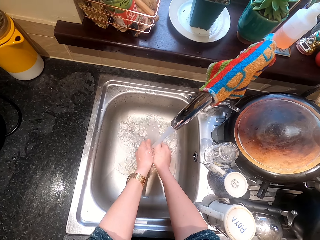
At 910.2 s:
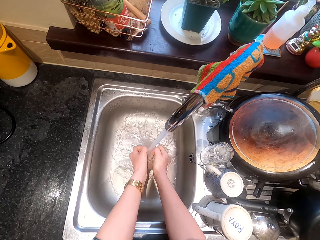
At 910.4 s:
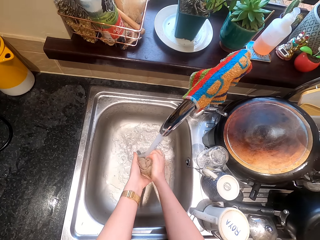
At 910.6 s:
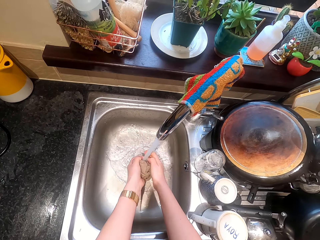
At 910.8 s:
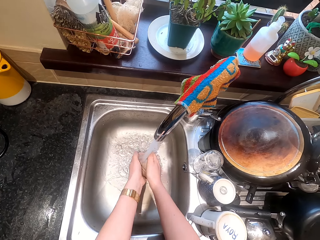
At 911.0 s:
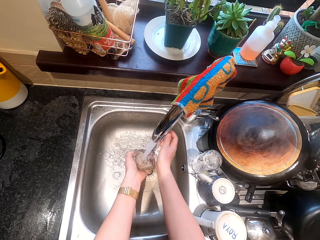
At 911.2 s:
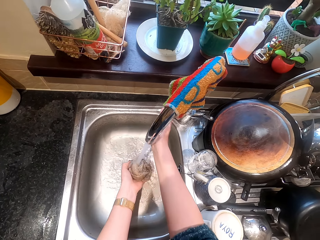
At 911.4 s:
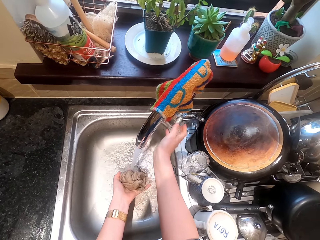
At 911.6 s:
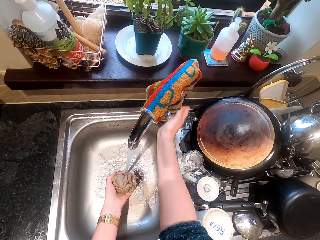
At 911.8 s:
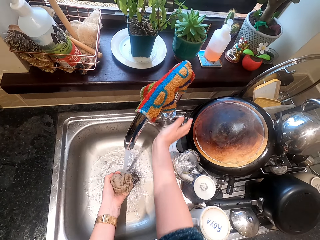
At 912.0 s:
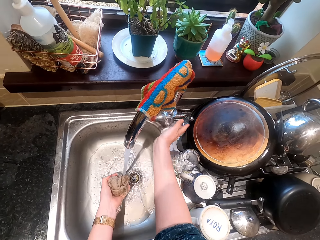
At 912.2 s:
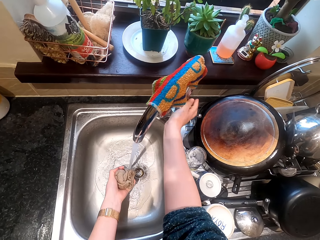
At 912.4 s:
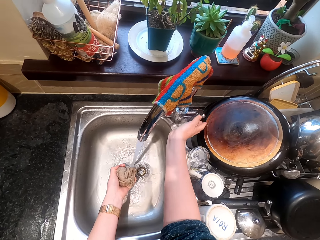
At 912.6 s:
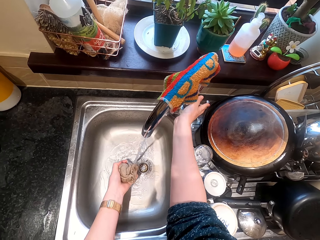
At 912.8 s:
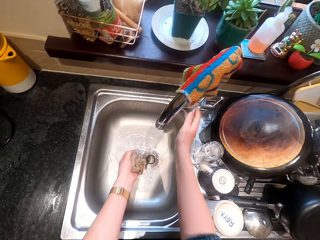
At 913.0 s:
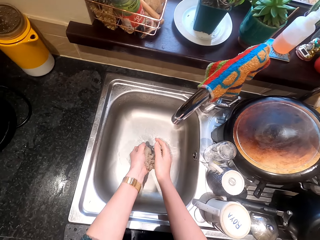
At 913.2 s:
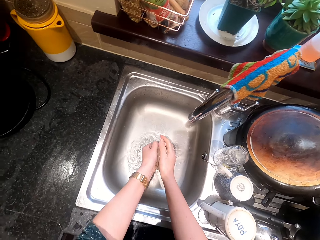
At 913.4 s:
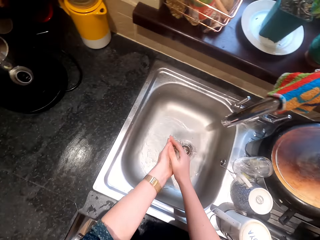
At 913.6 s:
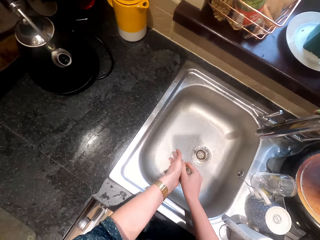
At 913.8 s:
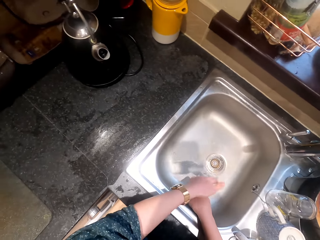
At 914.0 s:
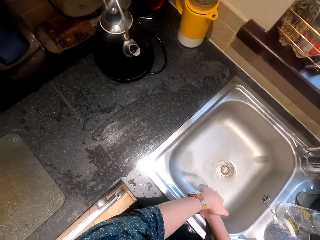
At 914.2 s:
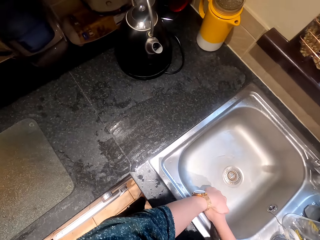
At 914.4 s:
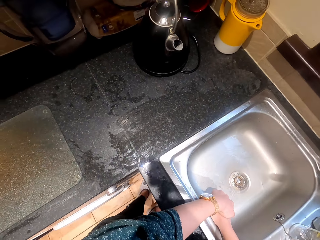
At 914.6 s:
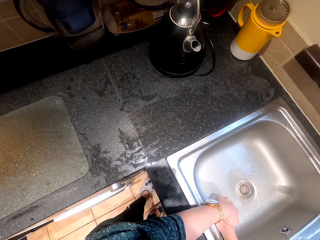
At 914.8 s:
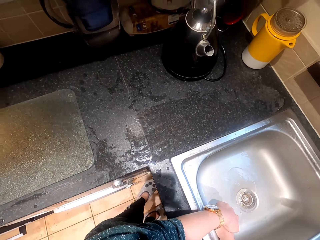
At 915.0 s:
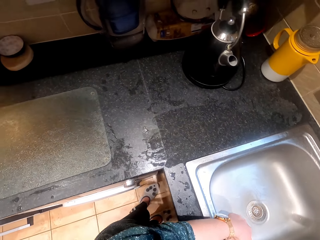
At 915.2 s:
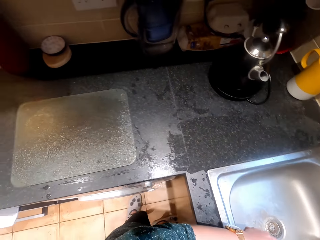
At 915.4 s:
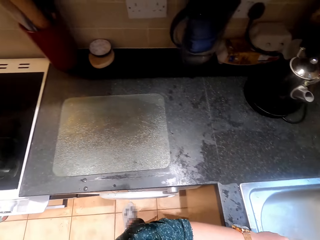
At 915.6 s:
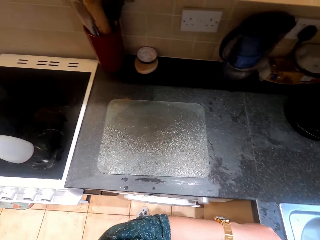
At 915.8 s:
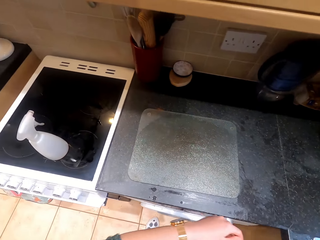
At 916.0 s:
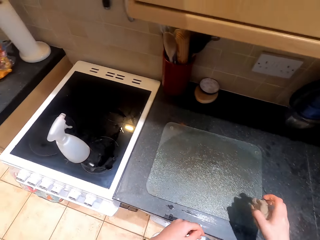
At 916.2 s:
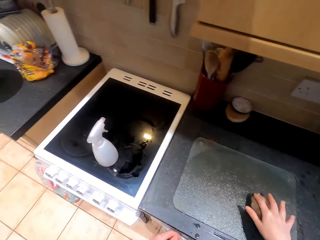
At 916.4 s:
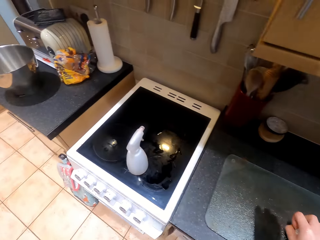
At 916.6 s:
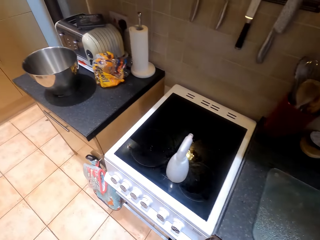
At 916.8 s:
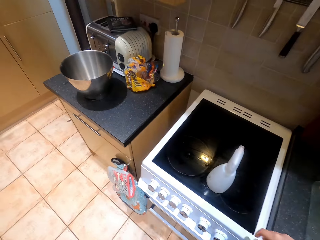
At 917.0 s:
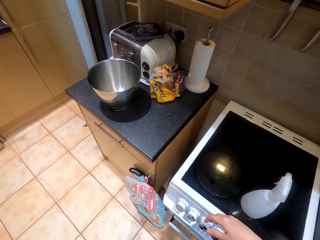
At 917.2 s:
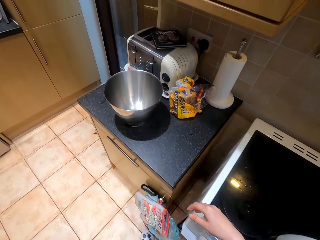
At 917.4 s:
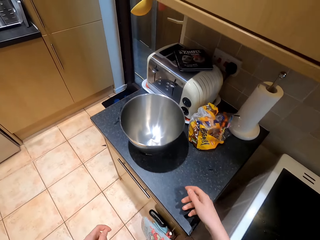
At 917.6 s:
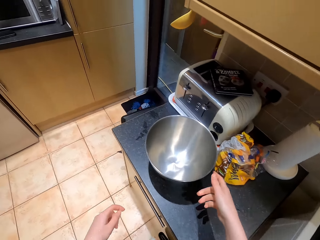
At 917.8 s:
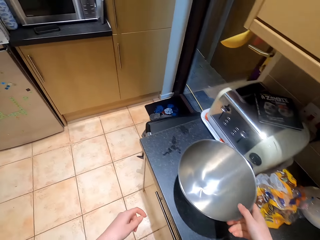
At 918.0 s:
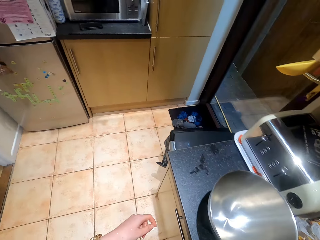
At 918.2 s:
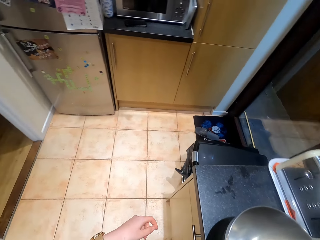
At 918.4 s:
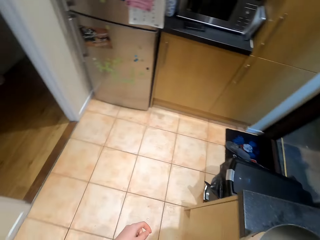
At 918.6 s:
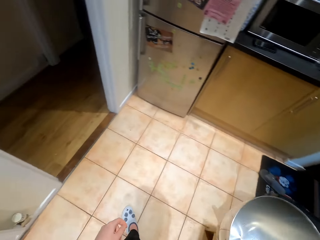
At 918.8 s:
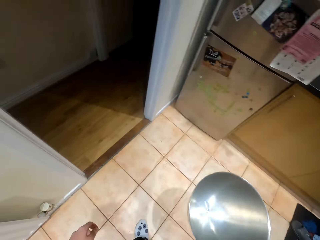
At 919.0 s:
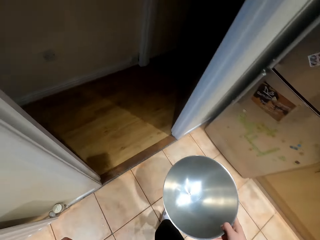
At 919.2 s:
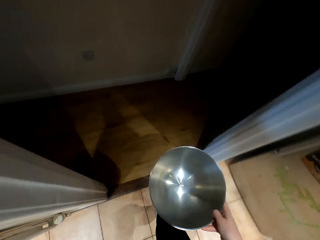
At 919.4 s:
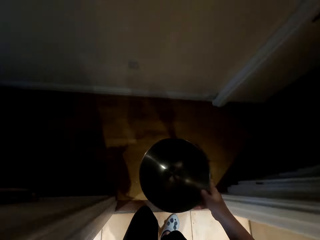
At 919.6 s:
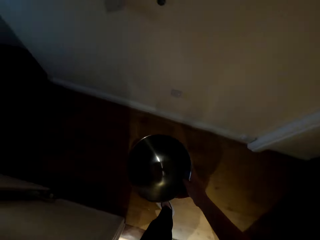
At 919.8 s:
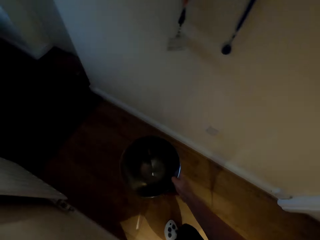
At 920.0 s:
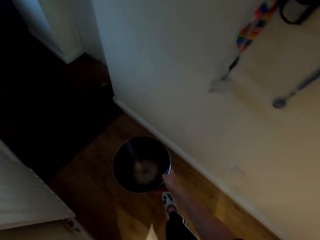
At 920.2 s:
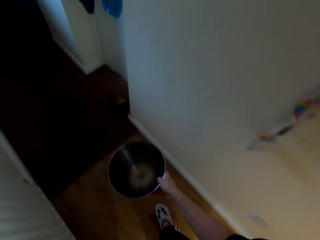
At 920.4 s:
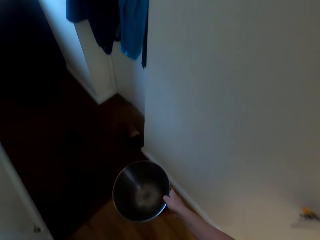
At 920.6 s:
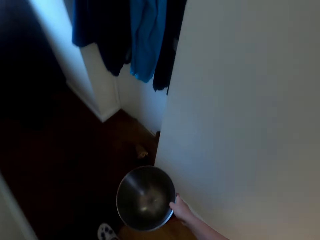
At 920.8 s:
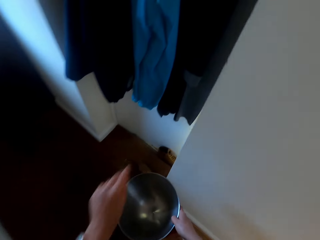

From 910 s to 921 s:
The camera wearer turns off the tap. They drop the piece of cloth on the counter. They walk on the floor. They pick up the trough or bowl from the kitchen counter. They walk on the floor.

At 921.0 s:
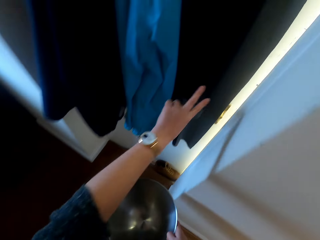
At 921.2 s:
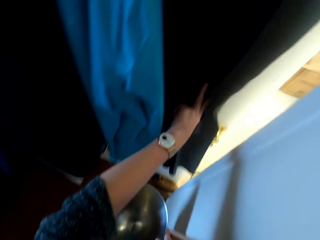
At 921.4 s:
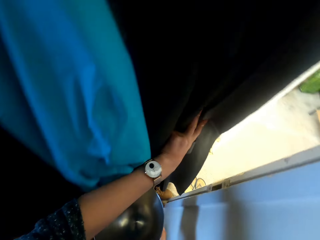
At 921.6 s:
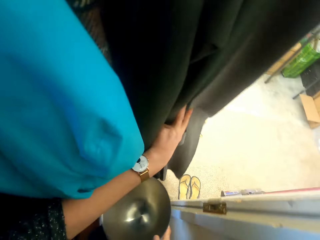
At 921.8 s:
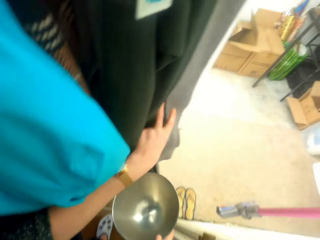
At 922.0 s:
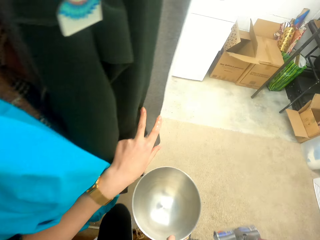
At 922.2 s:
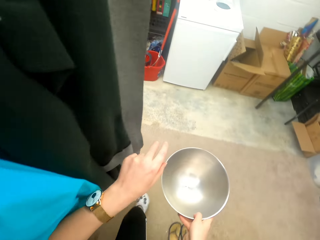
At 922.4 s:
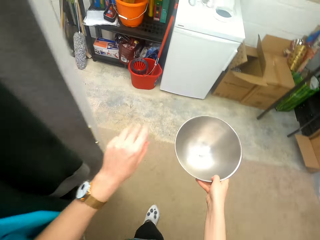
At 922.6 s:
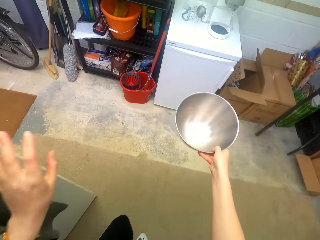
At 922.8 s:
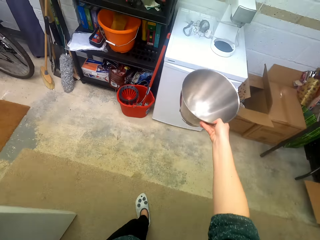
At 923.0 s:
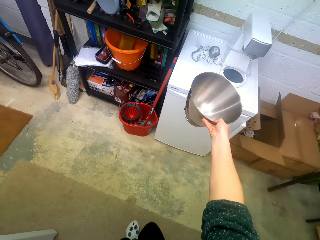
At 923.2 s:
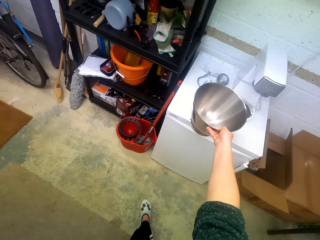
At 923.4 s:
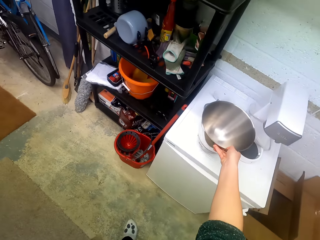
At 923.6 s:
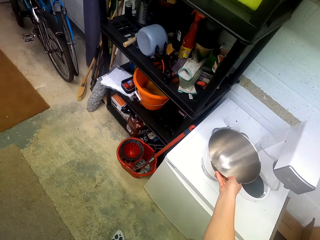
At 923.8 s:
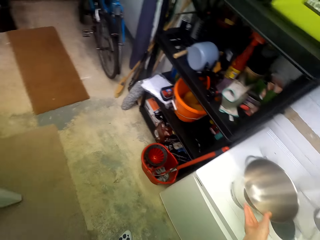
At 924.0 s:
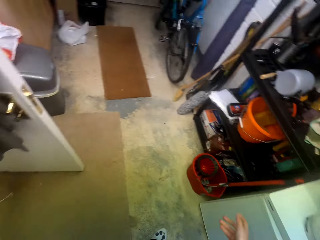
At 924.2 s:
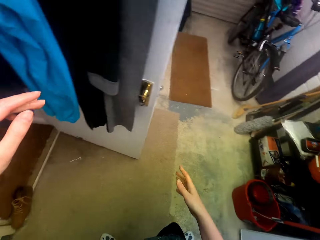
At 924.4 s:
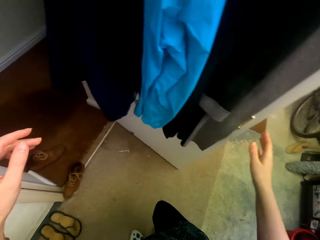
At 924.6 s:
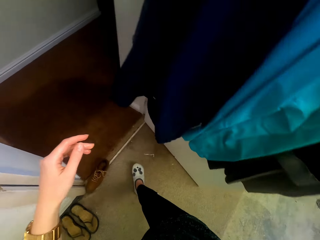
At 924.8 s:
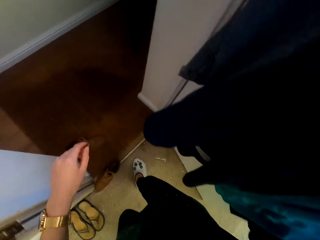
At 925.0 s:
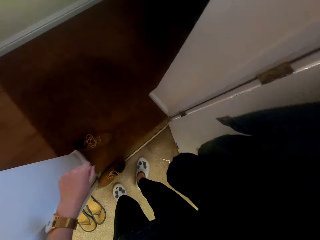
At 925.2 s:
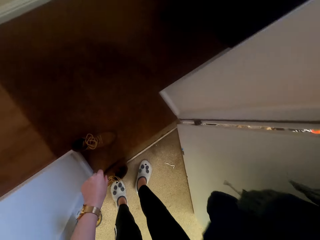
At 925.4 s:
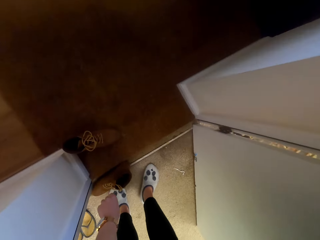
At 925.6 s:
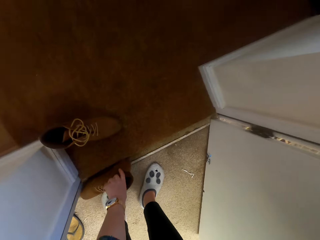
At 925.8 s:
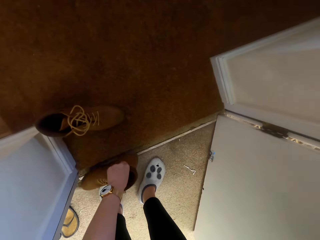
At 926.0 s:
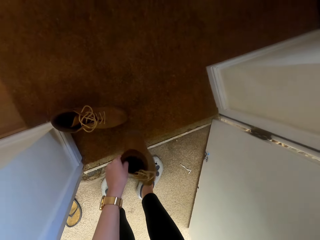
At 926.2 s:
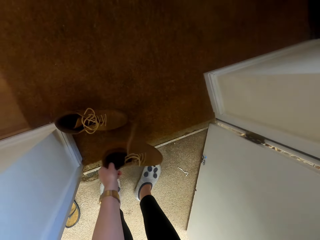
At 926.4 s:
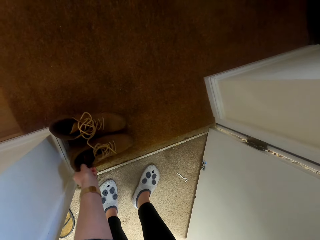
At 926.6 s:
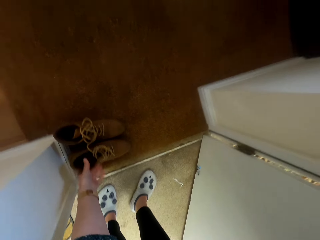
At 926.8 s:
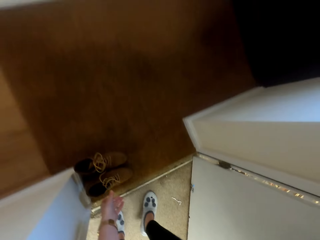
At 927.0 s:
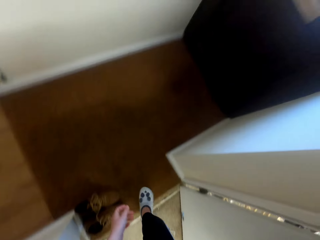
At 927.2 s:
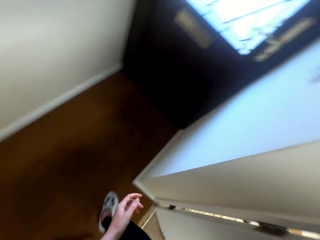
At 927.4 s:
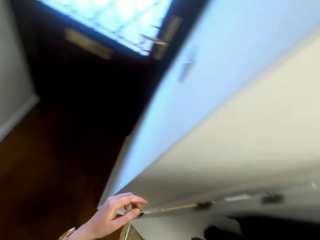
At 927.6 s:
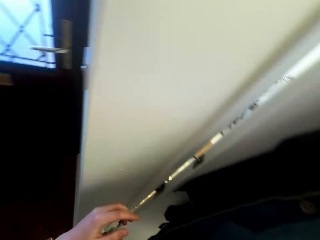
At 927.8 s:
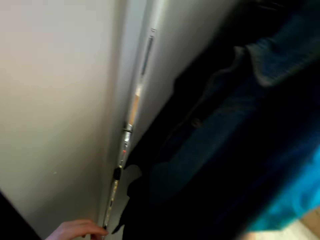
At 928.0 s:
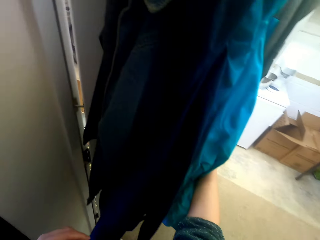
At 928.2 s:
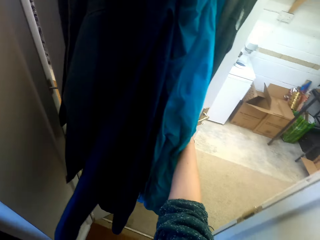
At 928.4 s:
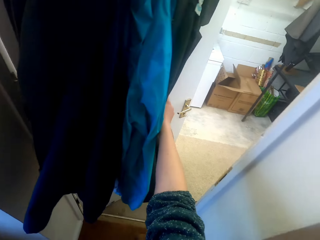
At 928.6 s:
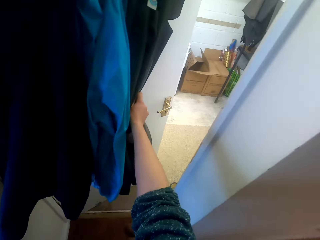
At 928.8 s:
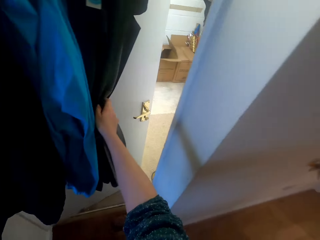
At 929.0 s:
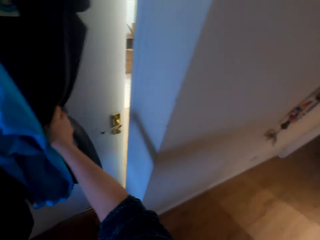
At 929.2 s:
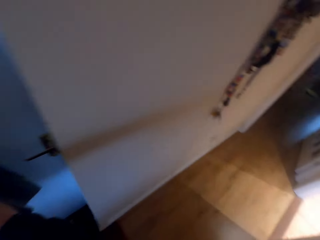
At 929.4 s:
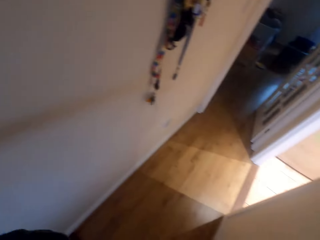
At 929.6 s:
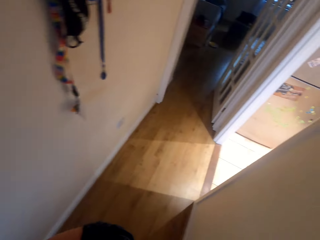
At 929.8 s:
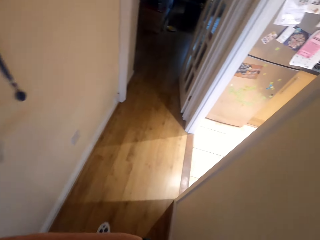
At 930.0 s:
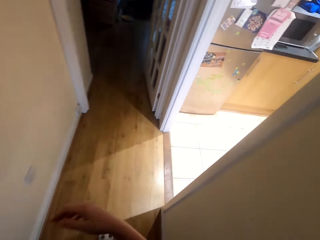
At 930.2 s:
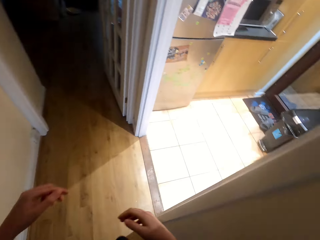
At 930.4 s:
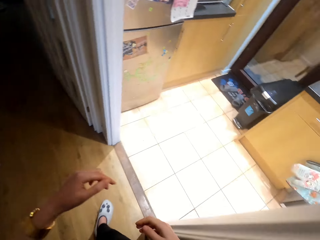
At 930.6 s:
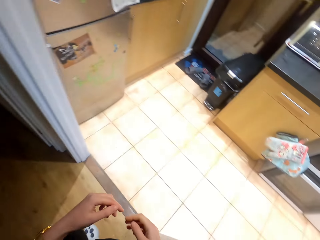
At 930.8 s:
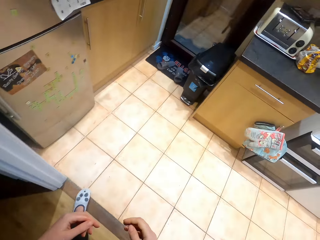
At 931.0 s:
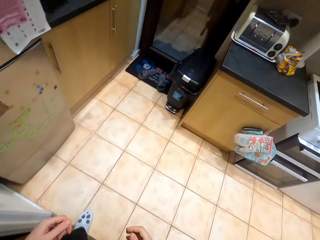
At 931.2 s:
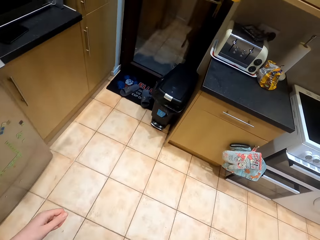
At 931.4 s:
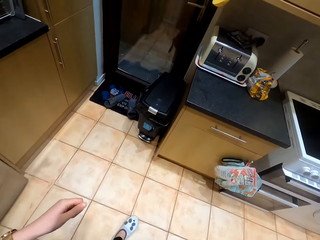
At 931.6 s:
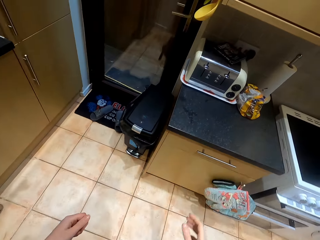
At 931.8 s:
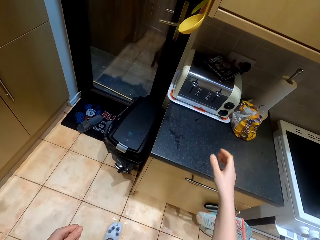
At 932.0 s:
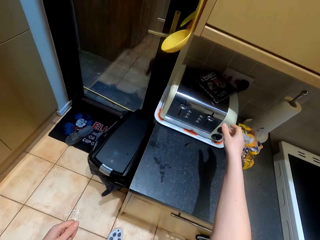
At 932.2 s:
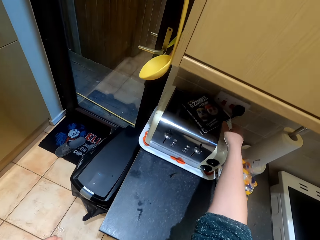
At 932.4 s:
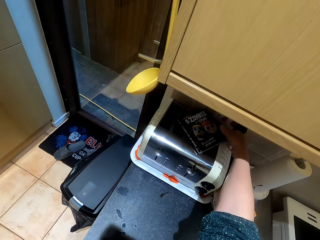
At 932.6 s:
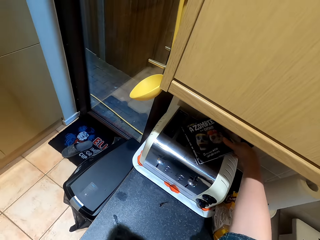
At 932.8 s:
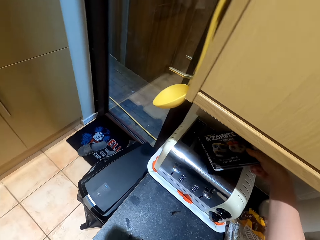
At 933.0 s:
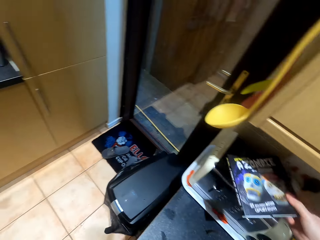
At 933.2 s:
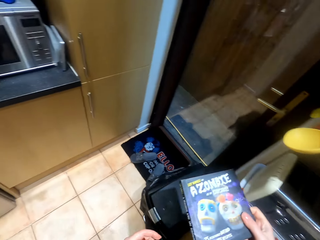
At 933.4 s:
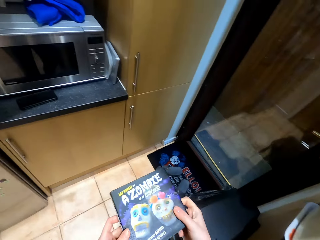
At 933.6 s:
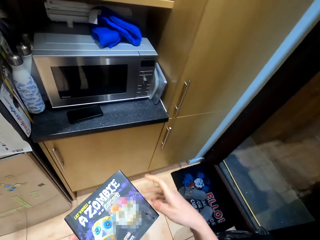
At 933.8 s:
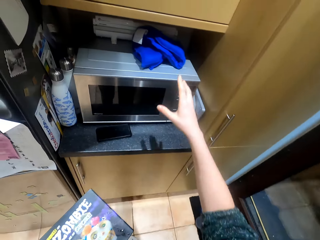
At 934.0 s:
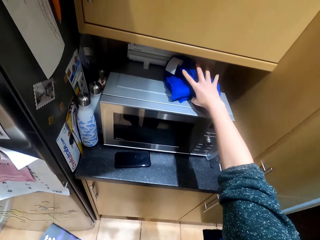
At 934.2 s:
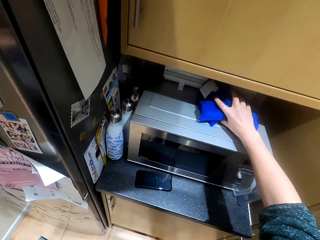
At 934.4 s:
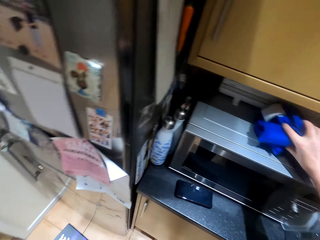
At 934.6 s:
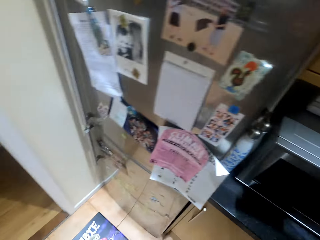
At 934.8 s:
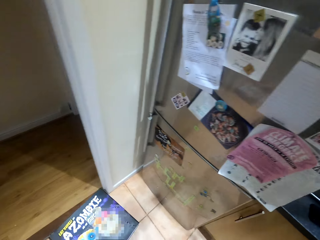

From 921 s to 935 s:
The camera wearer opens the door. They put the trough on the washing machine or fridge. They walk on the floor. They arrange the shoes on the floor. They close the door. They walk around the house. They pick up the book from something. They pick up the cloth from the microwave.
